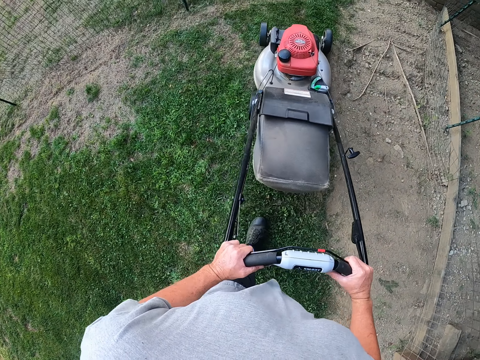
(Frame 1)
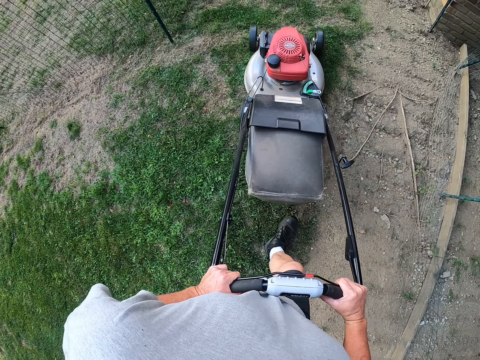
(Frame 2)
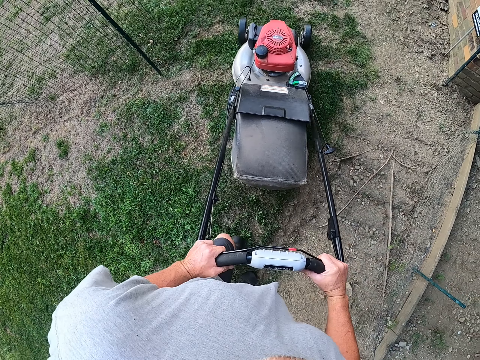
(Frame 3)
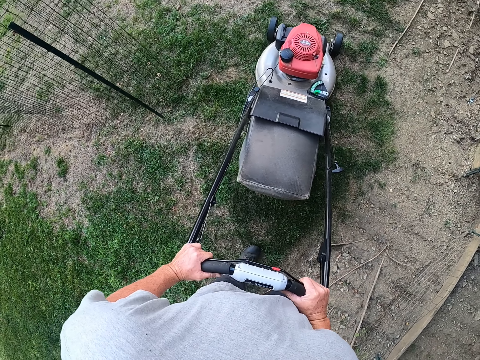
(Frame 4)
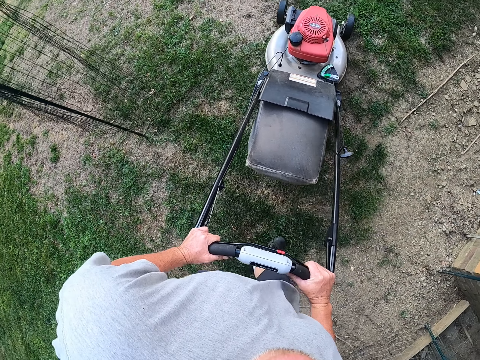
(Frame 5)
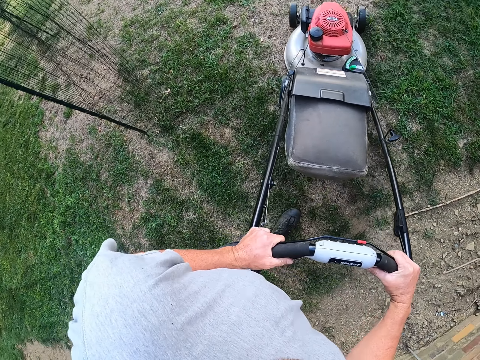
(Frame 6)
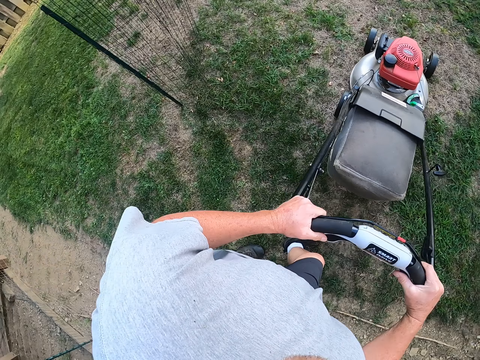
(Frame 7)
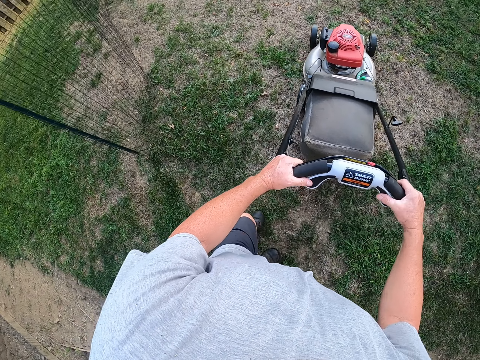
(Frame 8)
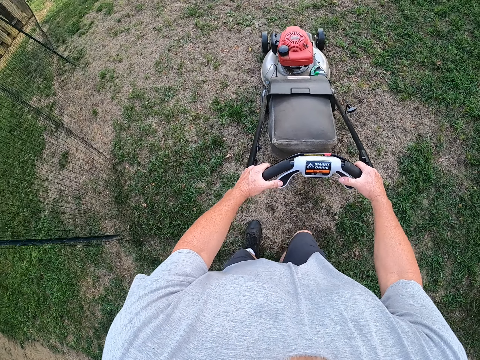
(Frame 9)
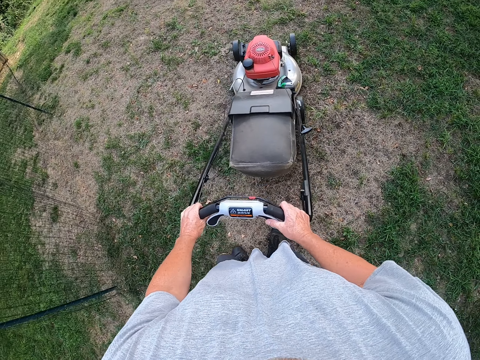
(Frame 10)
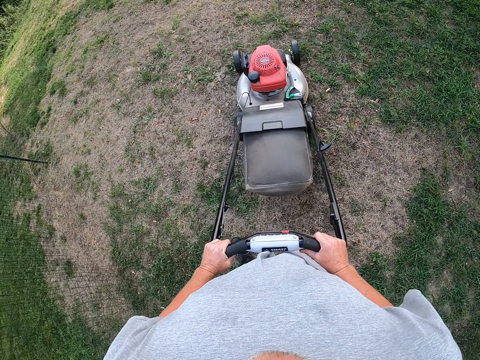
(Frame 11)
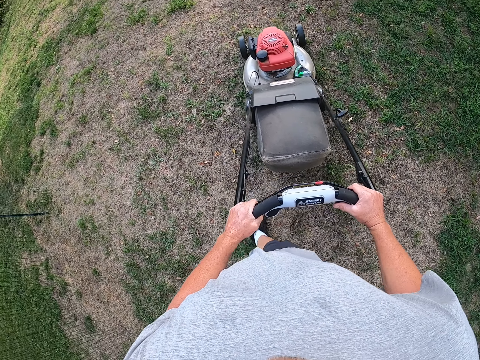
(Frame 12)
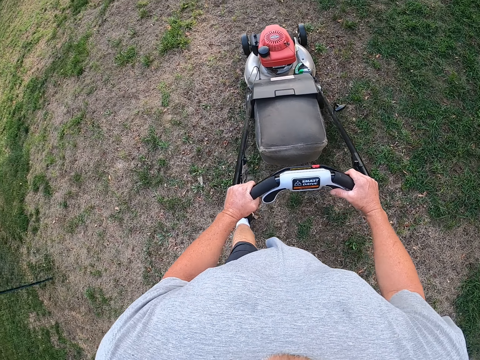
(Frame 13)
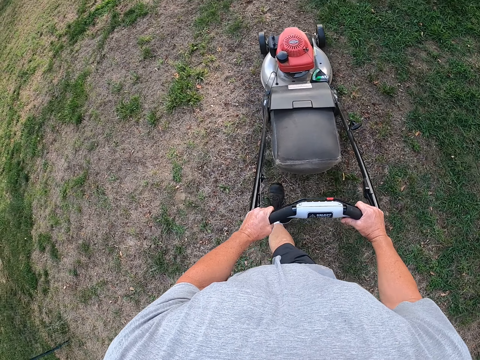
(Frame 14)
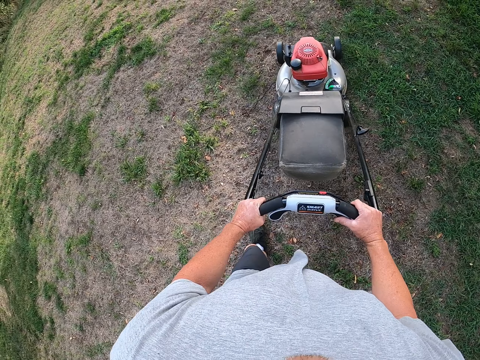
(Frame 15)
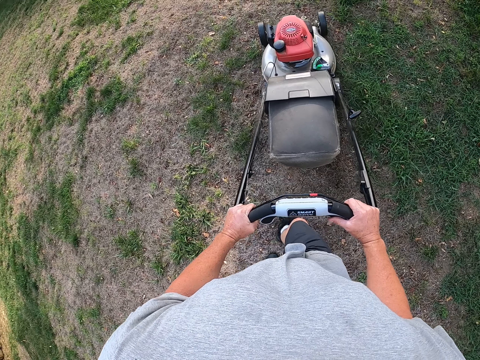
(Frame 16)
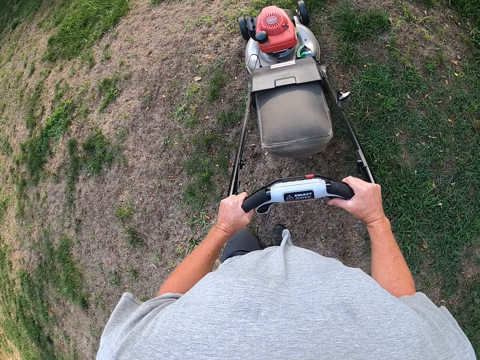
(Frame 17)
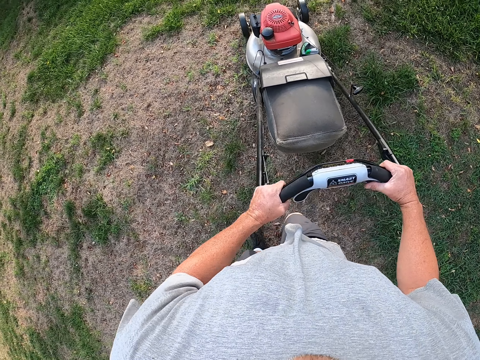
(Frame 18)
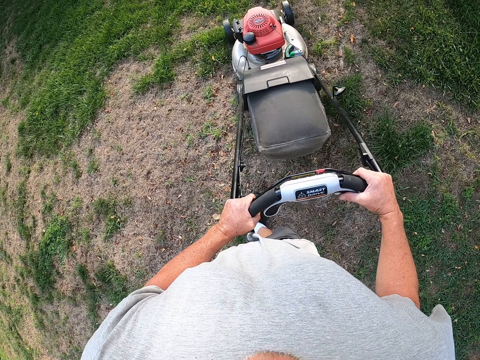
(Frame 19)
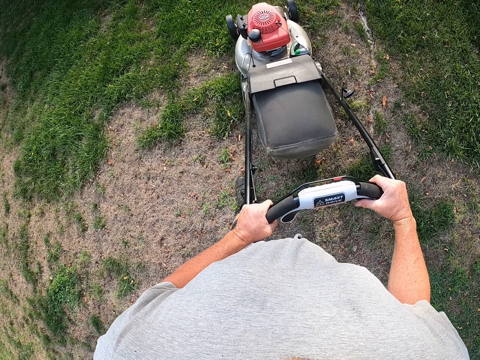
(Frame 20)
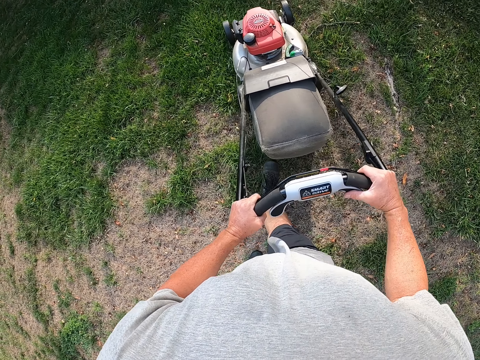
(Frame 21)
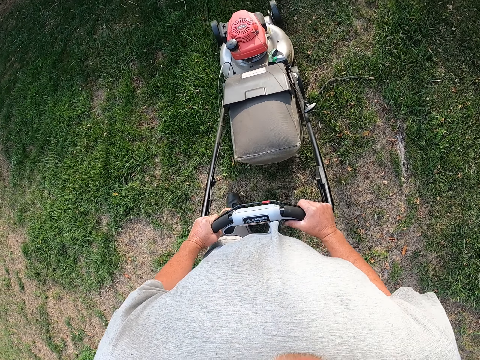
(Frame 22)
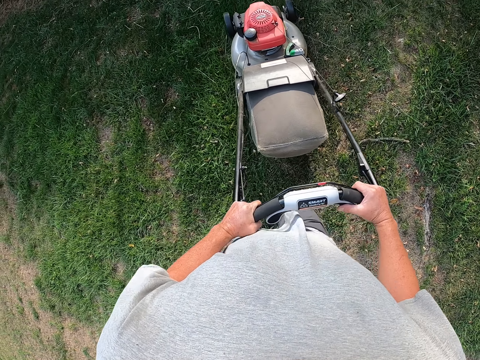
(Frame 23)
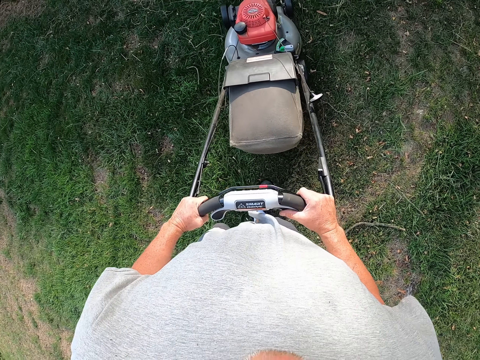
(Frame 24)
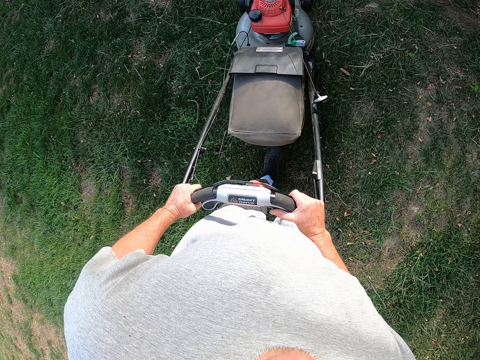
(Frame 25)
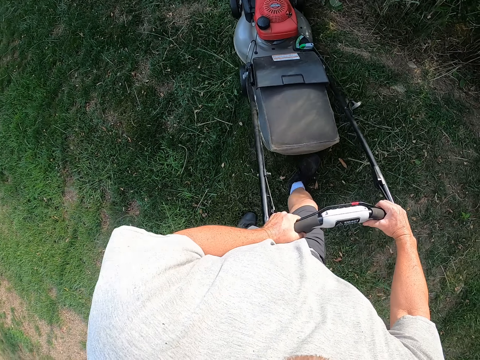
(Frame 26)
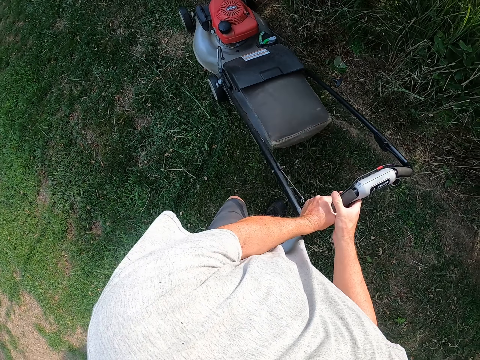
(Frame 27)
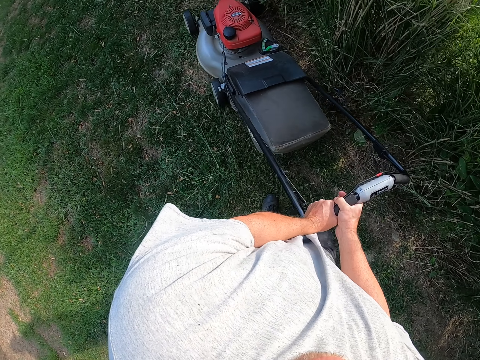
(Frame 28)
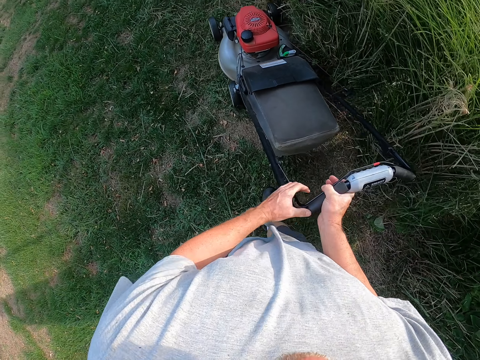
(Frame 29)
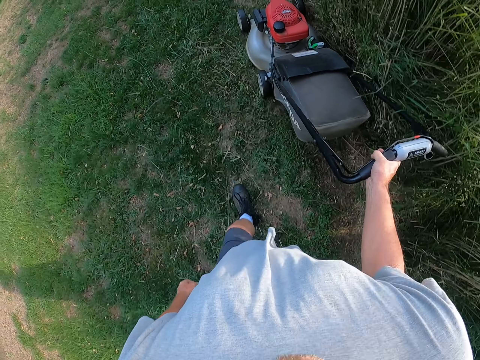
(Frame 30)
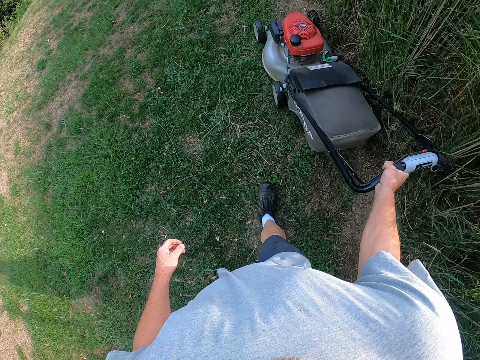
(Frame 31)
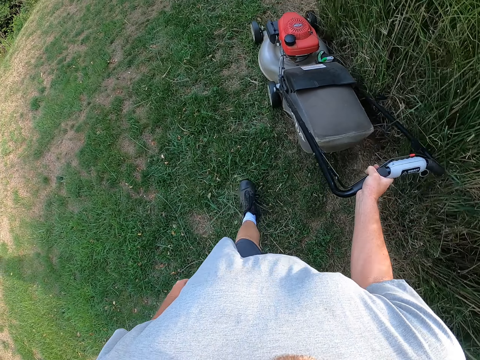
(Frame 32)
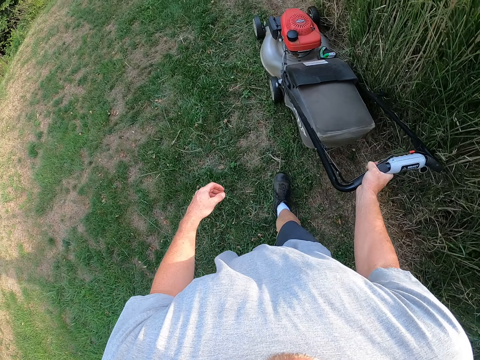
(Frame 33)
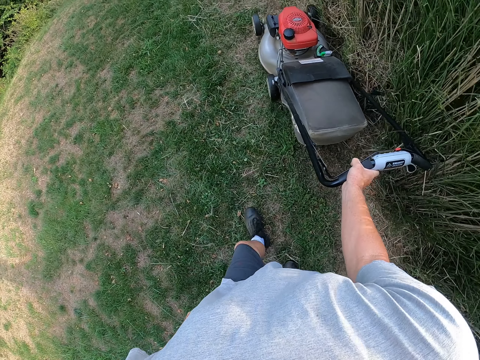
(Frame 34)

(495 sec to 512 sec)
The camera wearer moves the left hand from the mower. They push the mower.

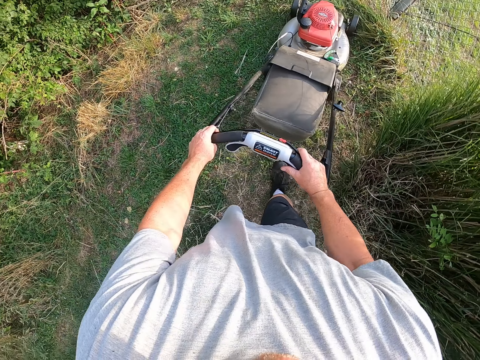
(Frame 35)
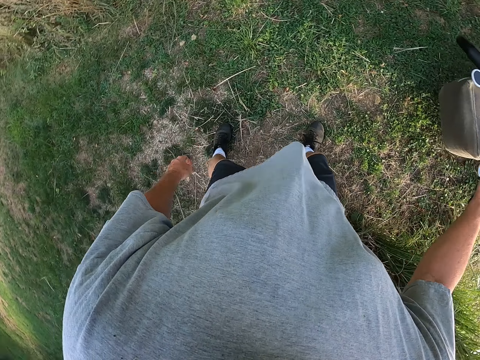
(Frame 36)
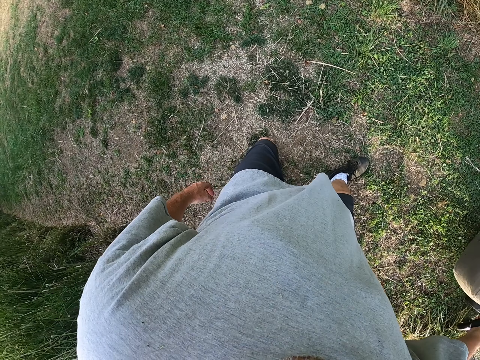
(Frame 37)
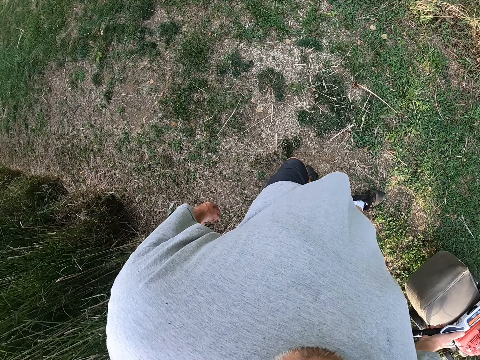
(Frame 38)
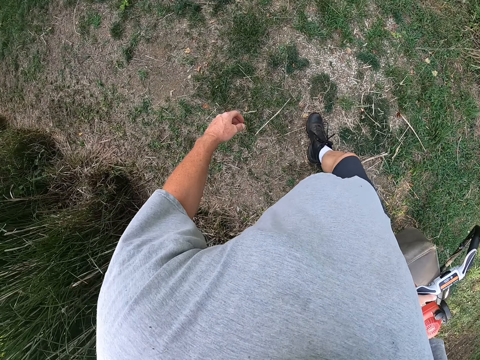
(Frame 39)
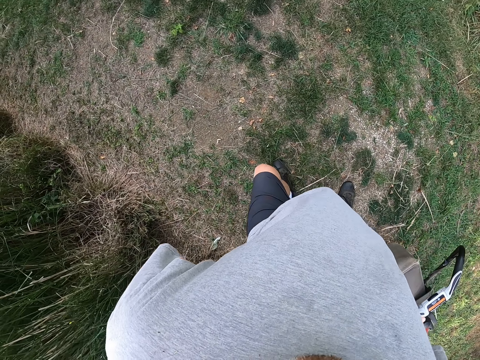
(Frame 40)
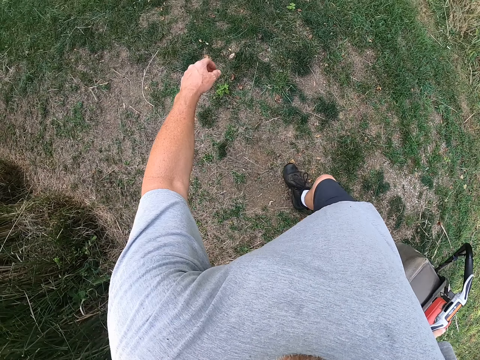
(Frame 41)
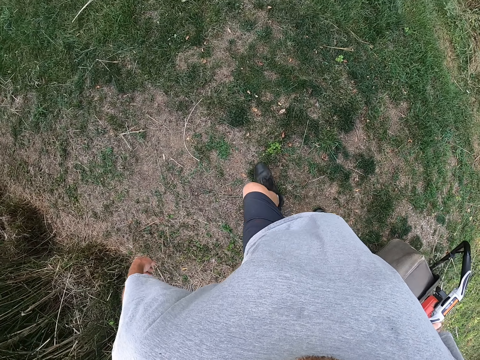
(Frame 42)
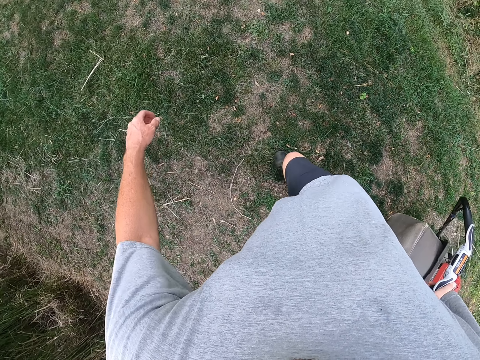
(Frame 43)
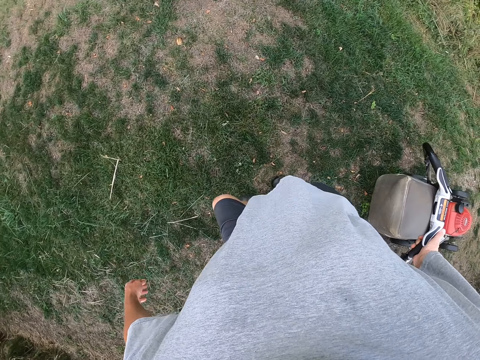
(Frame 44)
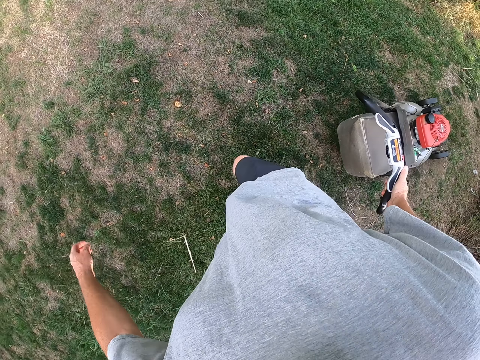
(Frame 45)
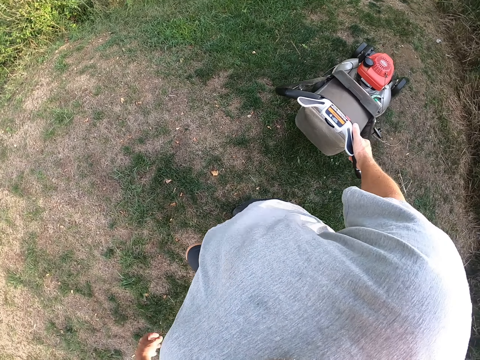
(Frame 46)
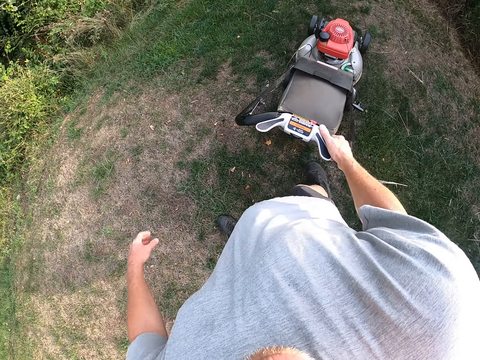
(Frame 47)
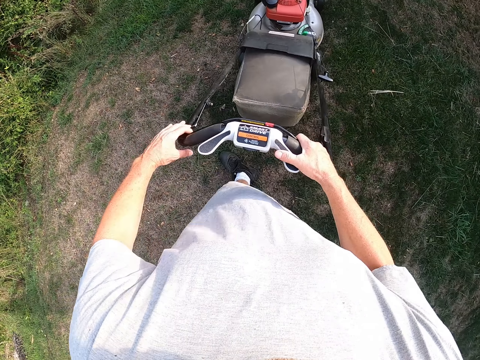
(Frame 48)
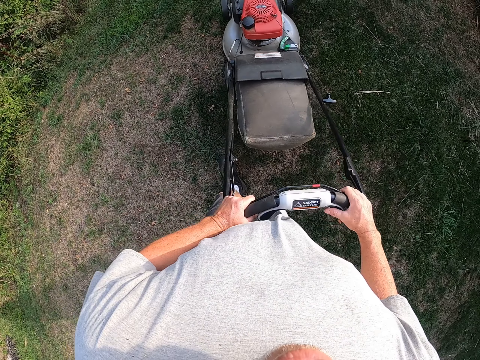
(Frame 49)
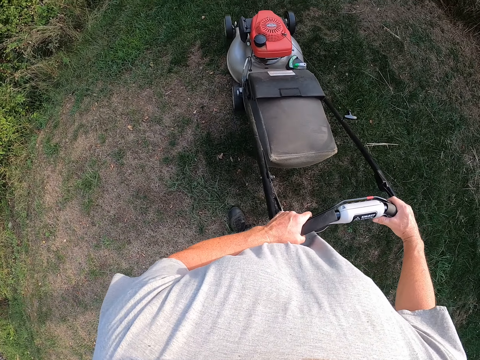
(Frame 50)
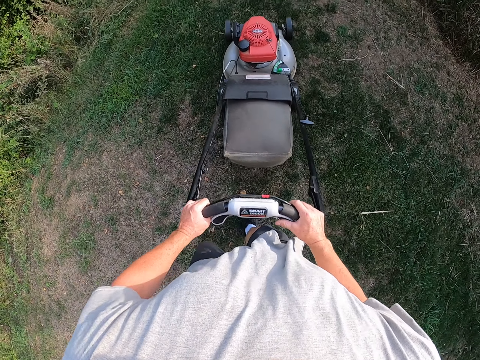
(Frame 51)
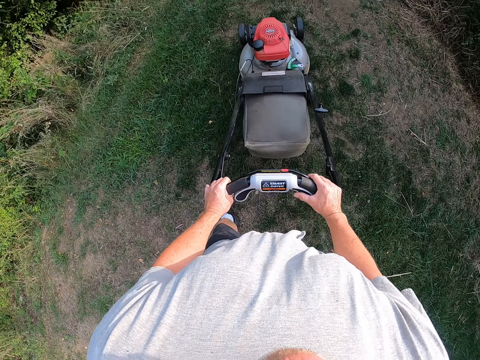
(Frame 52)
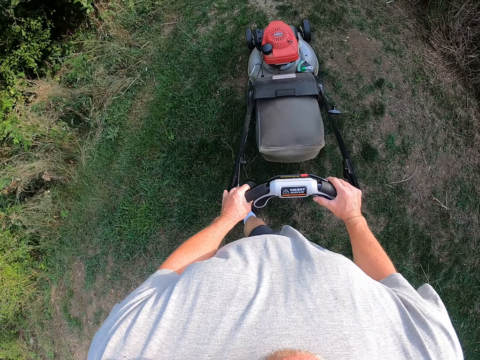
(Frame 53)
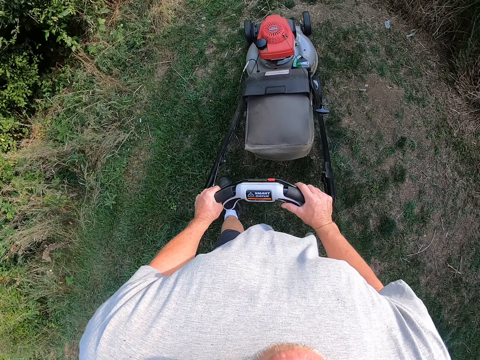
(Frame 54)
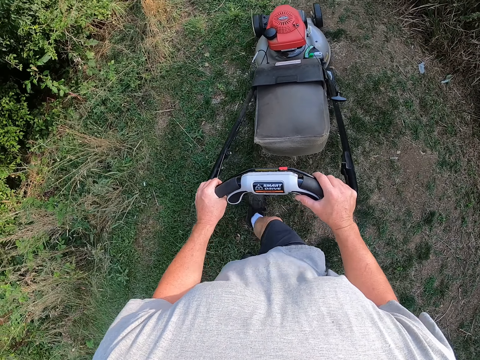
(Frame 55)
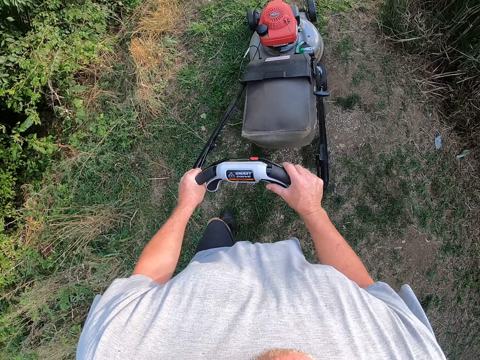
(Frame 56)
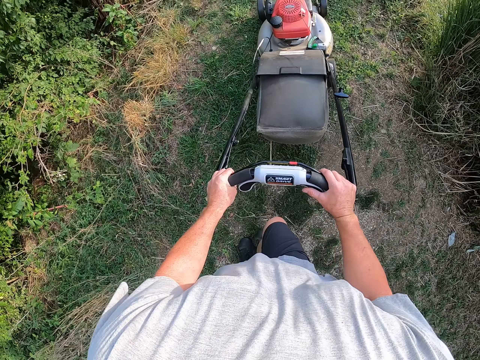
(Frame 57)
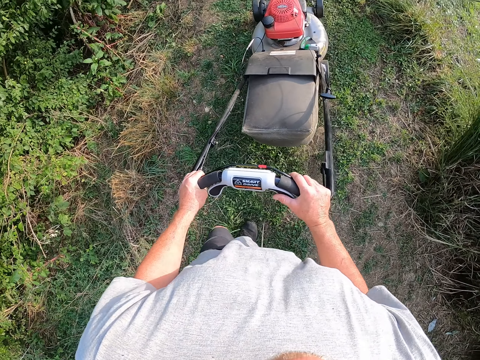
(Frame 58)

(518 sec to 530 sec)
The camera wearer moves the left hand from the mower. They pull the mower. They place a hand on the mower. They push the mower.
